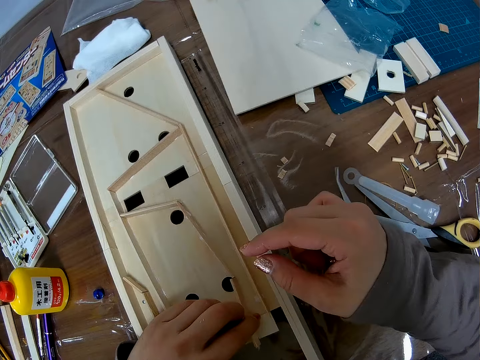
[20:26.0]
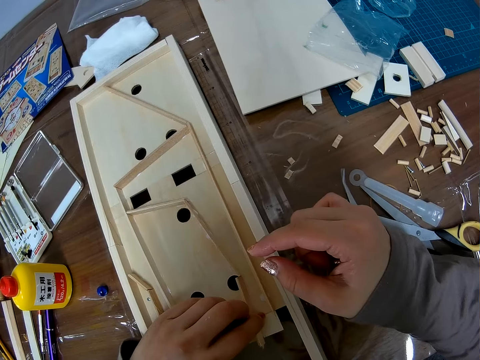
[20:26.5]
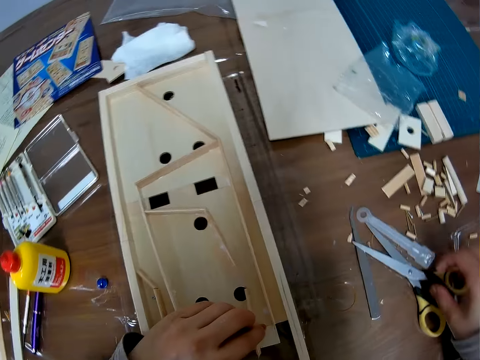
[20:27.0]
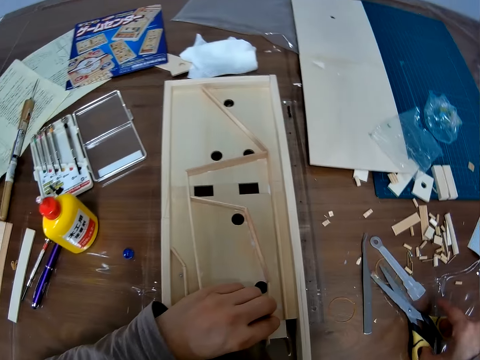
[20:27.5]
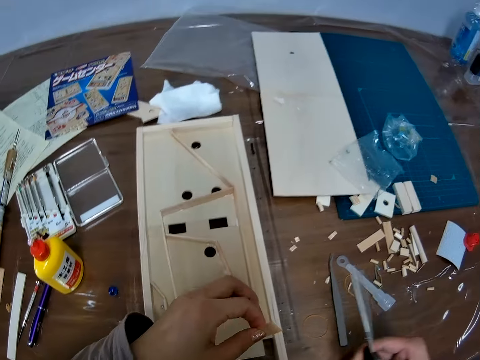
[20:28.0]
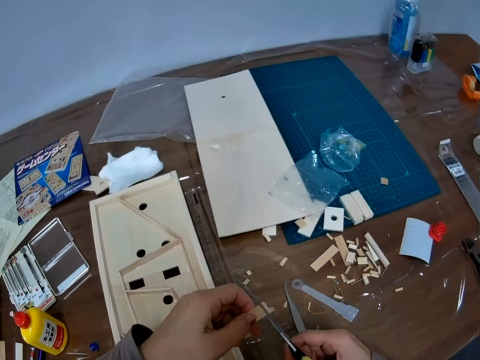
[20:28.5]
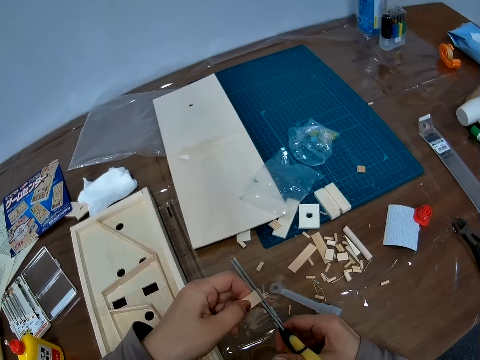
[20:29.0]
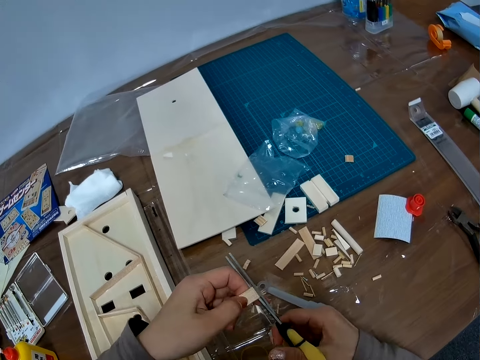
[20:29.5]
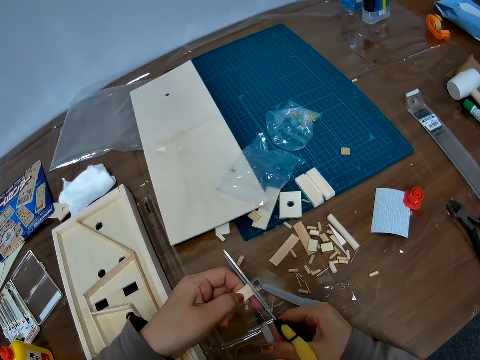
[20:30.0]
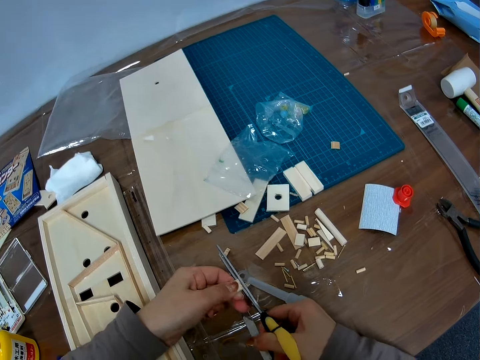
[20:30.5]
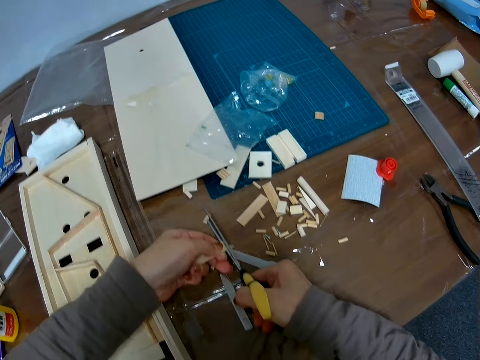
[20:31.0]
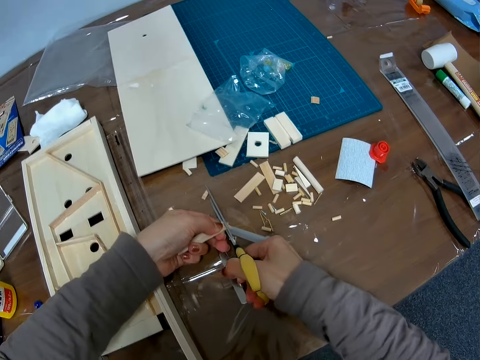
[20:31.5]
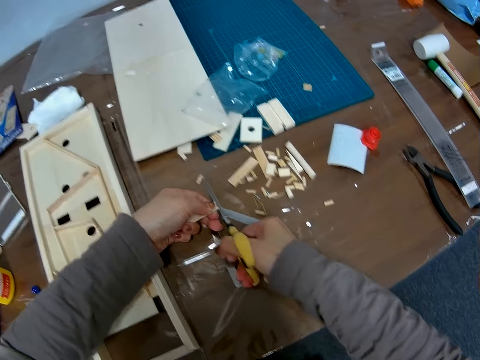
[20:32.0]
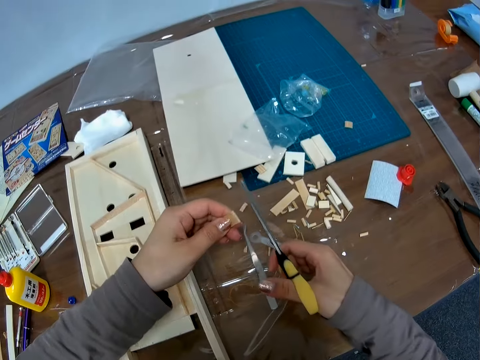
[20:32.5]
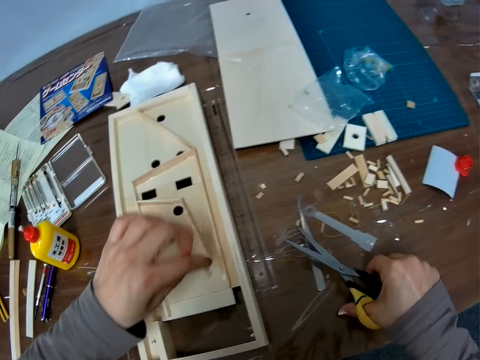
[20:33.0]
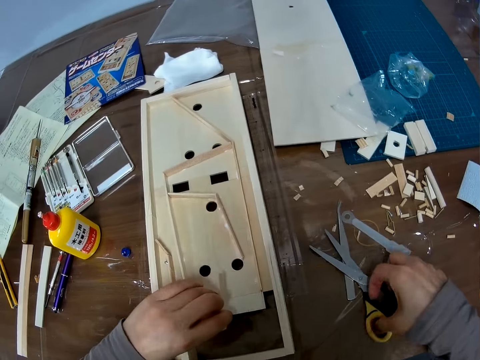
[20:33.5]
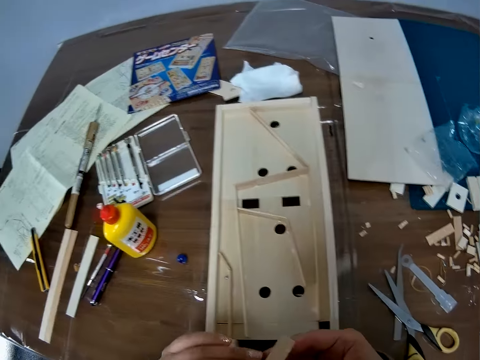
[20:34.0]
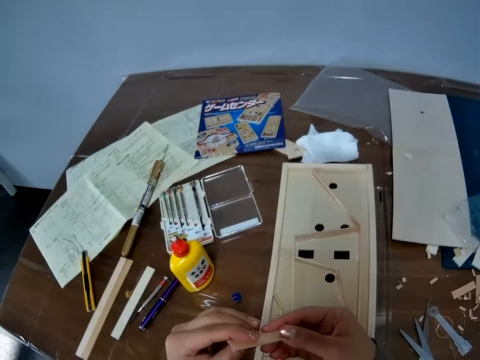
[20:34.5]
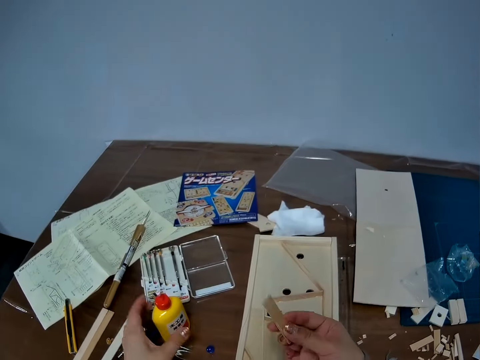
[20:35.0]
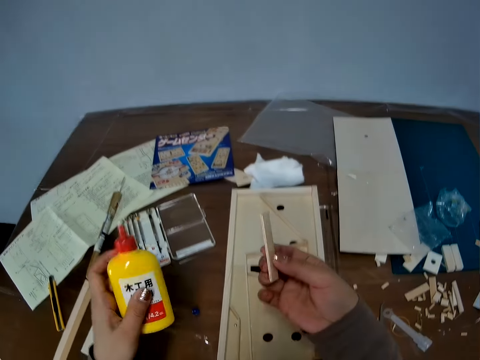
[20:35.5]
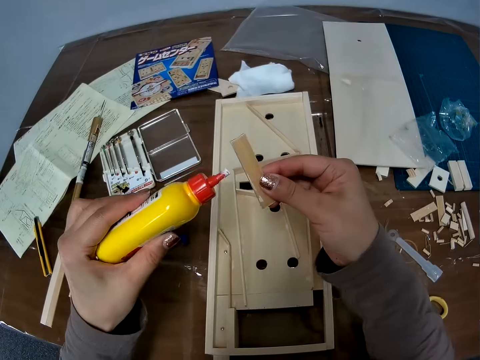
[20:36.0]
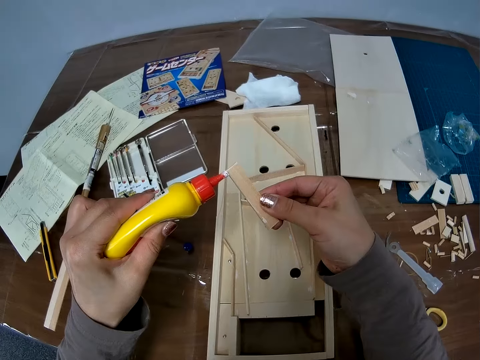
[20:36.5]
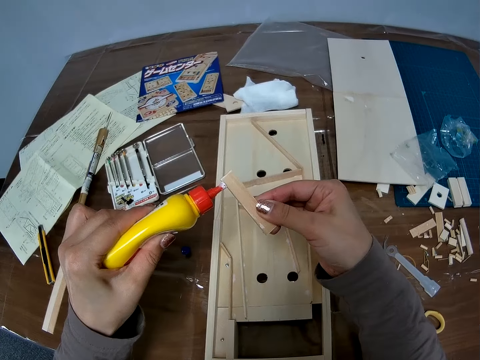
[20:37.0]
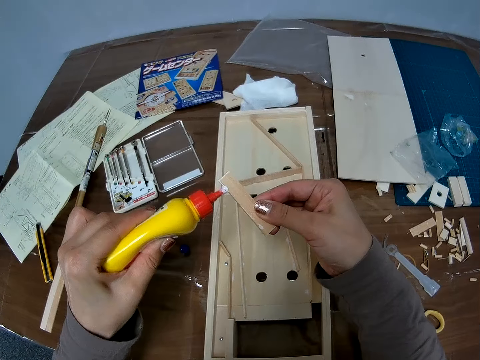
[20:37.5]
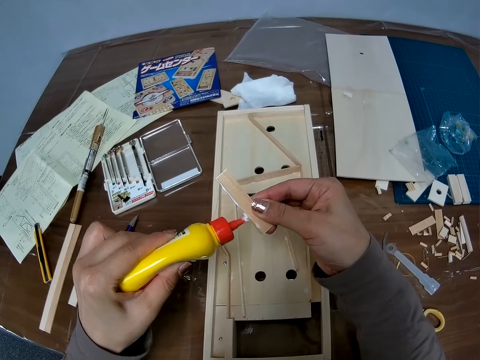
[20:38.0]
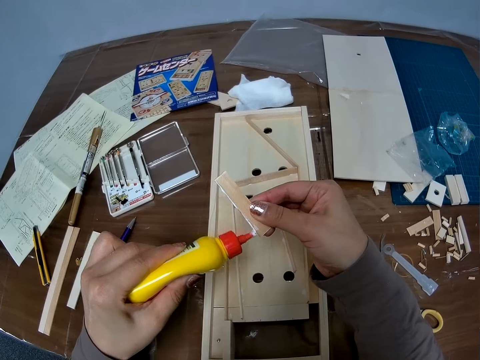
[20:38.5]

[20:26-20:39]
The camera wearer picks up the scissors on the table. They lift the wooden block, and cut the piece of wood with the scissors in their hand. They drop the scissors back on the table. They hold the wooden block with their hands. They pick up a bottle of glue on the table and apply the glue on the piece of wood.

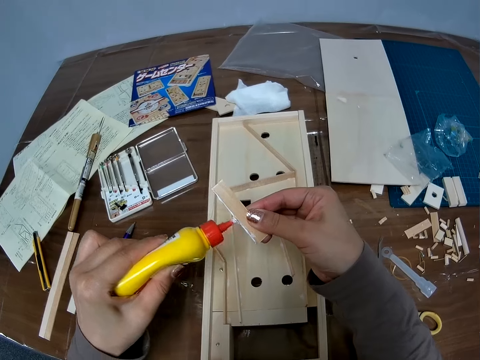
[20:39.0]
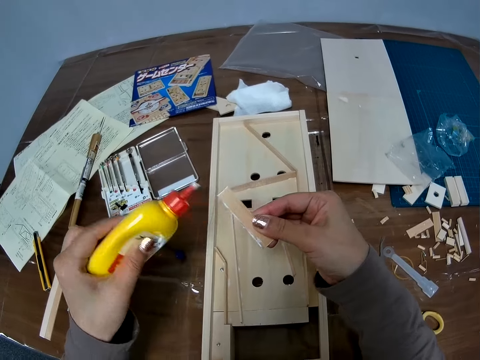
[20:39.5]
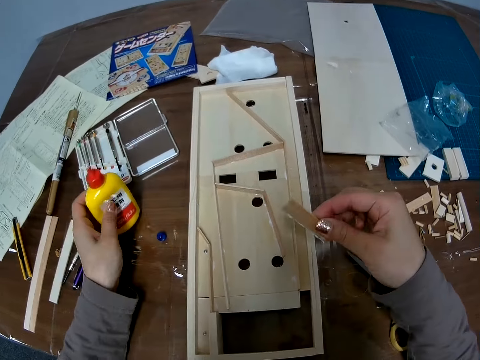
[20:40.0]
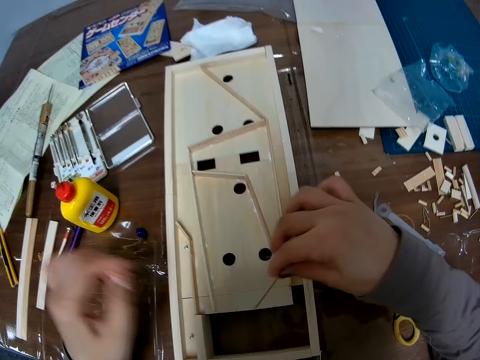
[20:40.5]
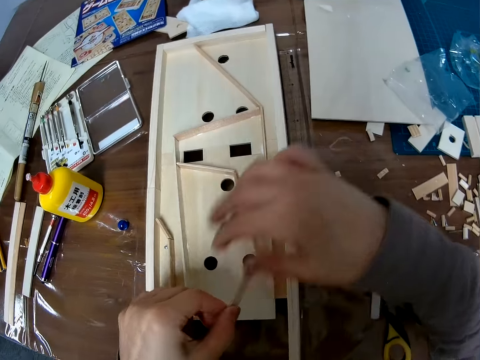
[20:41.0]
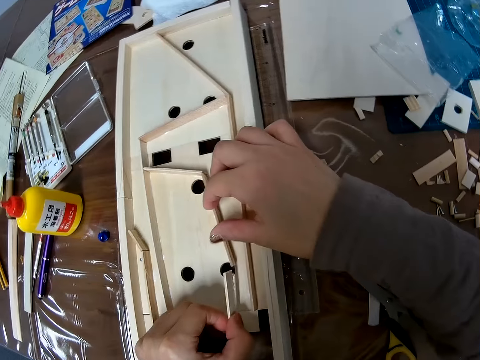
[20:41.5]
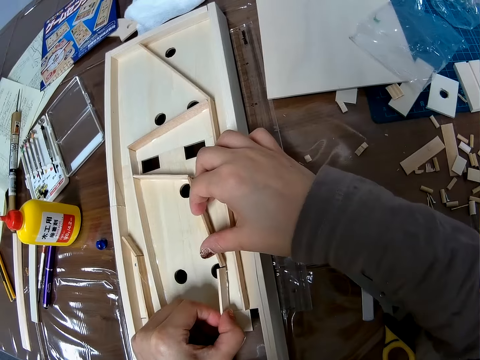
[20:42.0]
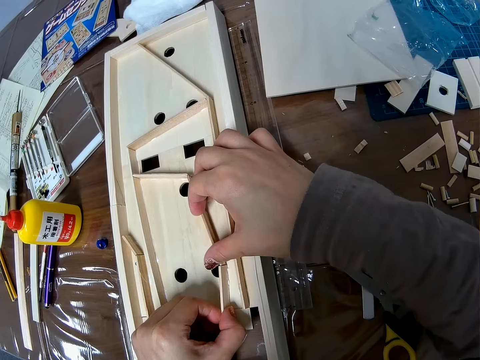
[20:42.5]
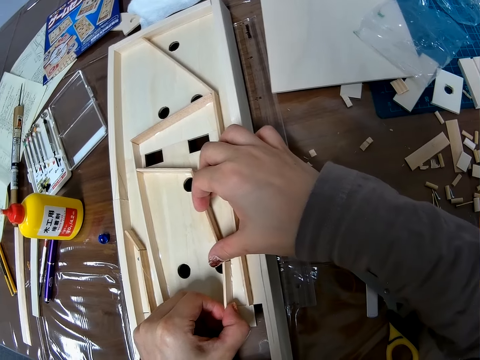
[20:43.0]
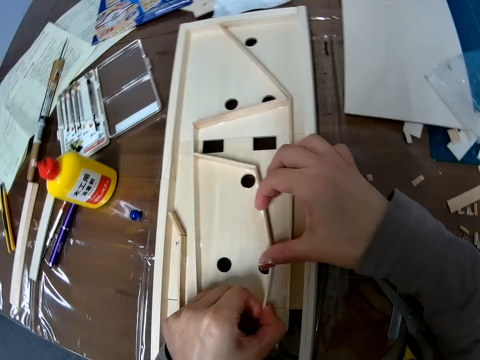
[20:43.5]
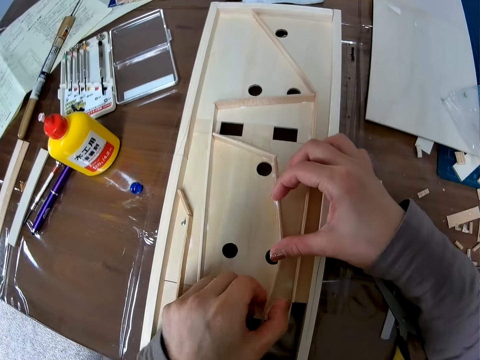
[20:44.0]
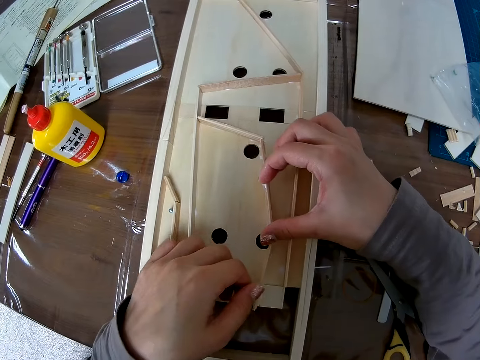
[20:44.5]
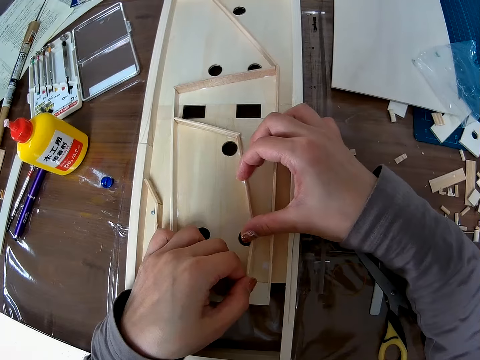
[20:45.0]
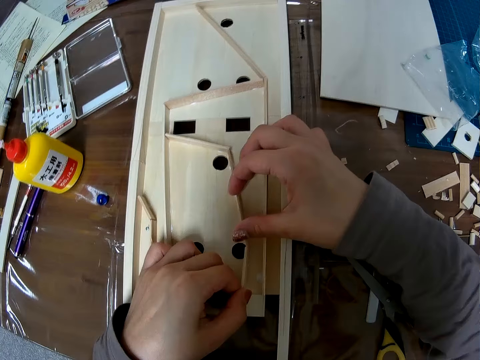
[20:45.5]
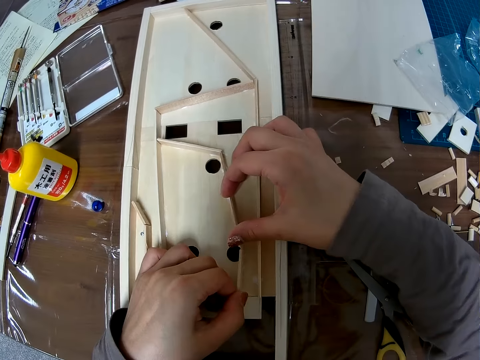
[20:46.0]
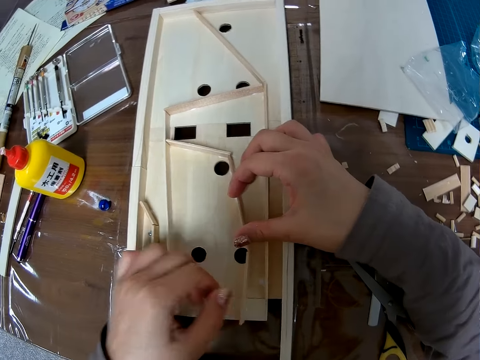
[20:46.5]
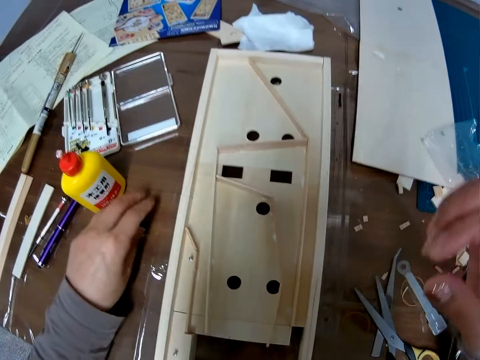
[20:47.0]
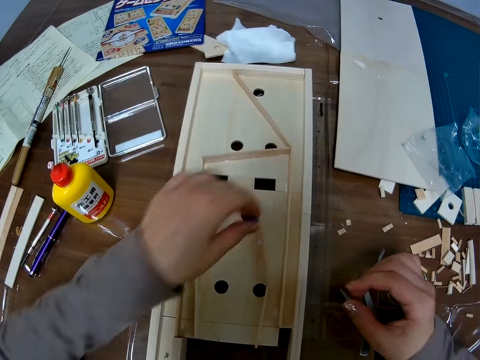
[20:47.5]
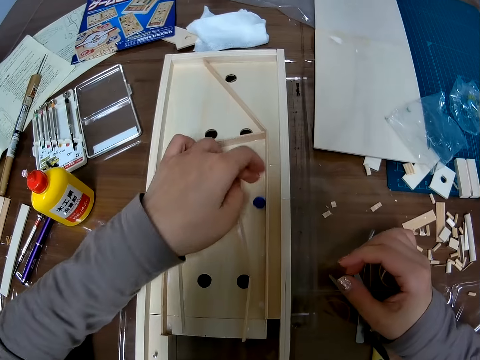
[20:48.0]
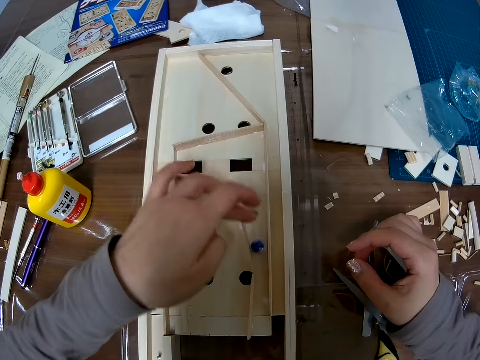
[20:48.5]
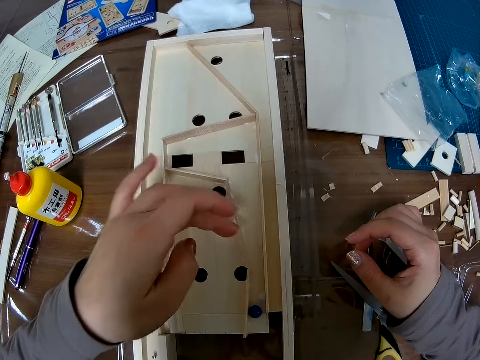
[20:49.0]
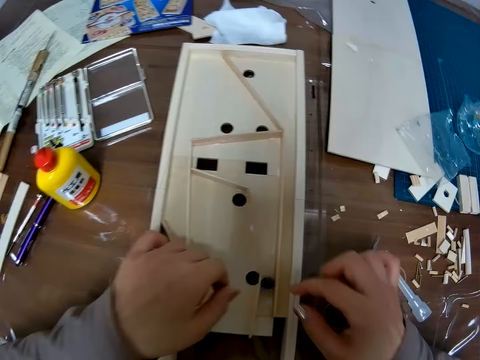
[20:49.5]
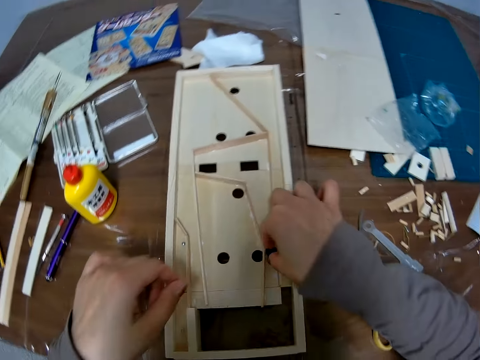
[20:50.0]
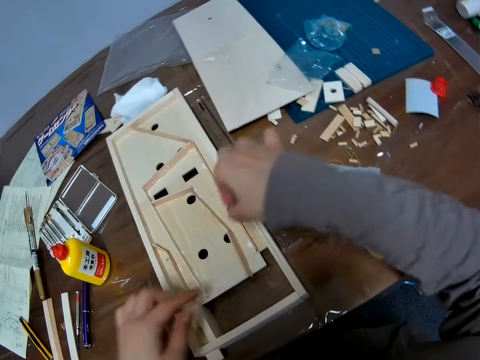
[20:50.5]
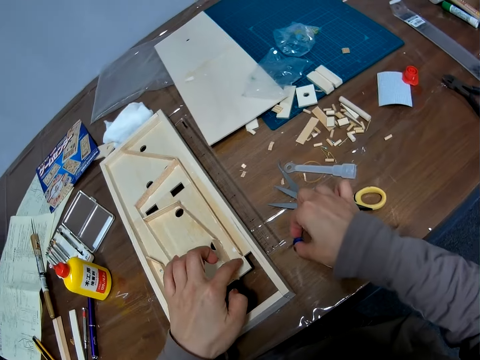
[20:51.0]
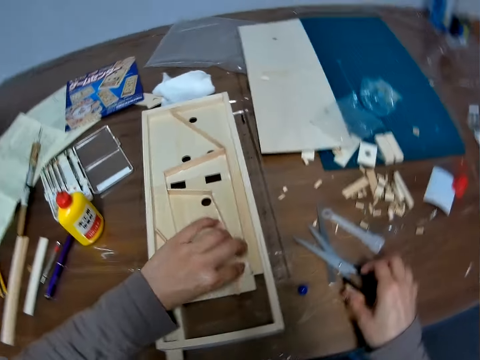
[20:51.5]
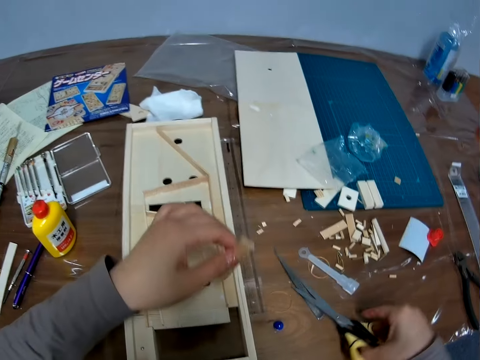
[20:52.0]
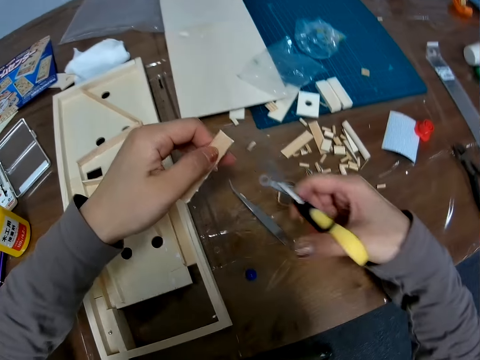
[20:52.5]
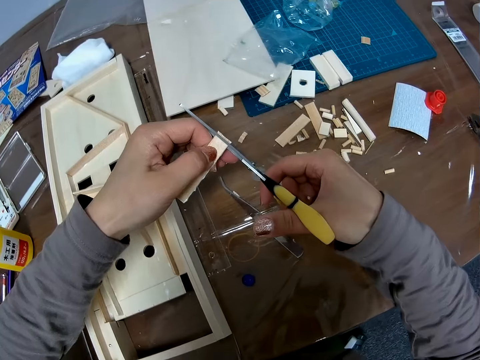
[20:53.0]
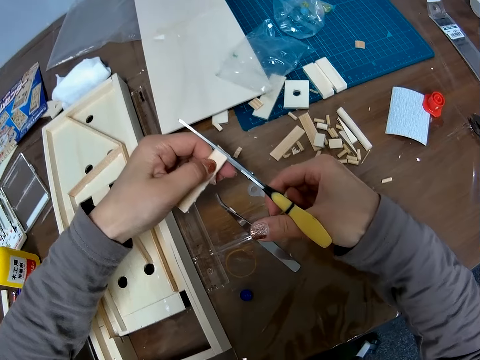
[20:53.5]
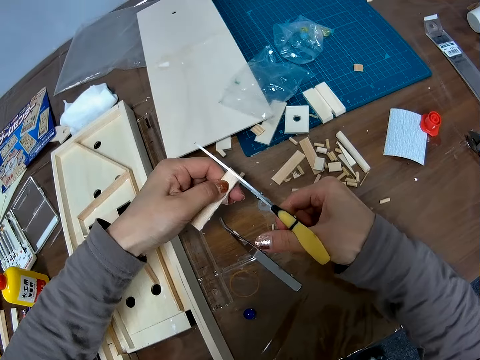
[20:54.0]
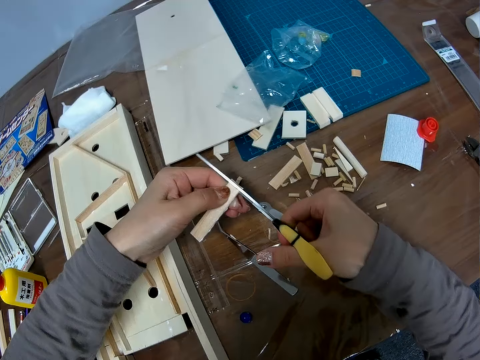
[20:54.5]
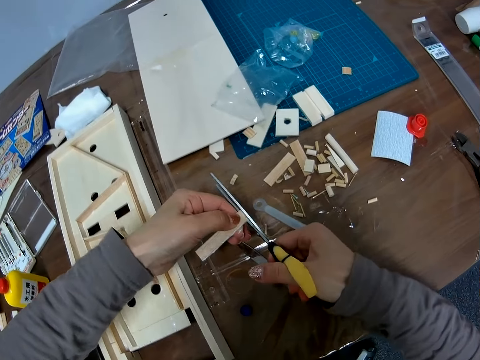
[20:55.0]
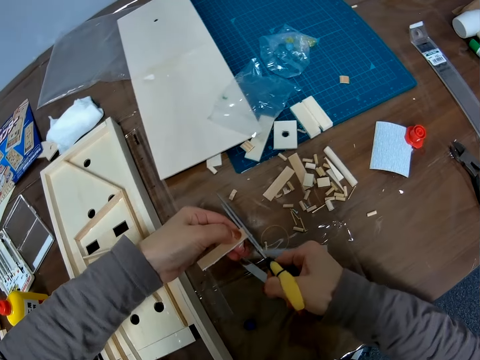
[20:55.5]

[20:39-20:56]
The camera wearer drops the bottle of glue back on the table. They hold the wooden block with their hands, touch the wooden block with their right hand, and fix the wooden block with their hands. They place the piece of wood with glue in the wooden craft. They pick the glass marble or crystal stone from the table, place the glass marble on the wooden pinball machine, and strike the glass marble with their finger. They pass the crystal stone in between a piece of wood in a wooden craft. They pick the glass marble from the wooden pinball machine, touch the tabletop of the wooden pinball machine, and place the glass marble on the table. They pick the wooden block from the wooden pinball machine. They pick up the scissors on the table and cut the piece of wood with the scissors in their hand.
